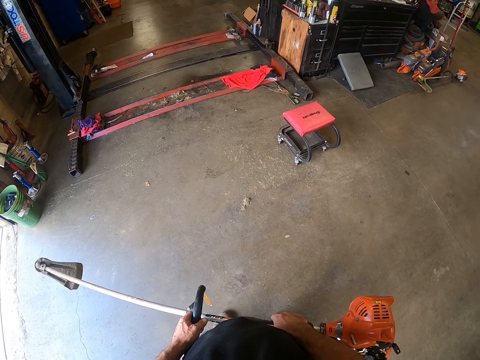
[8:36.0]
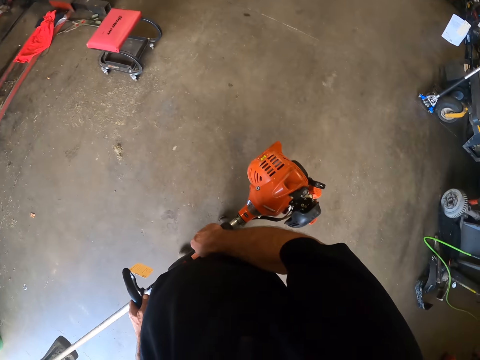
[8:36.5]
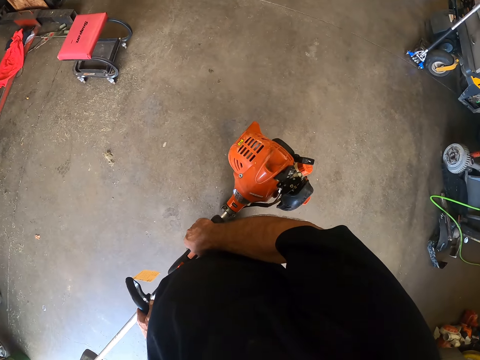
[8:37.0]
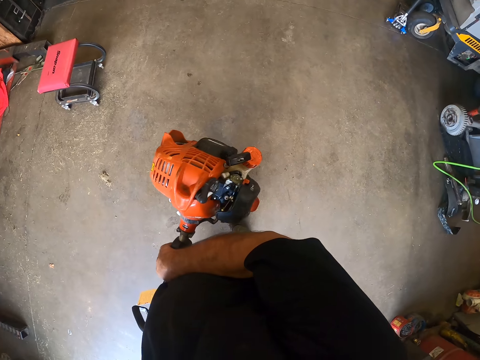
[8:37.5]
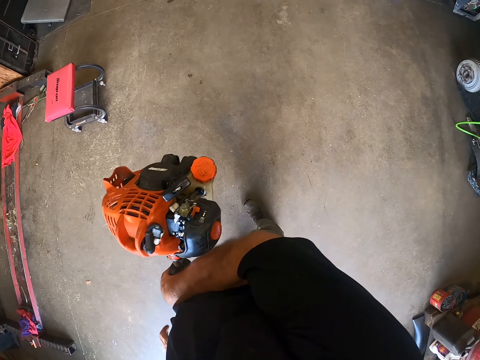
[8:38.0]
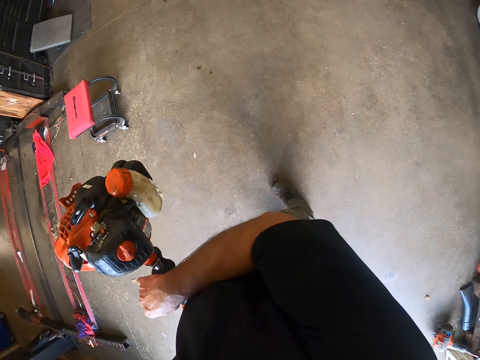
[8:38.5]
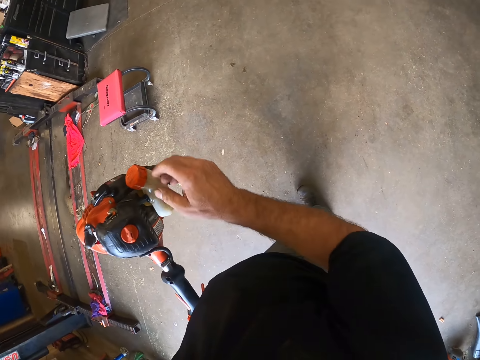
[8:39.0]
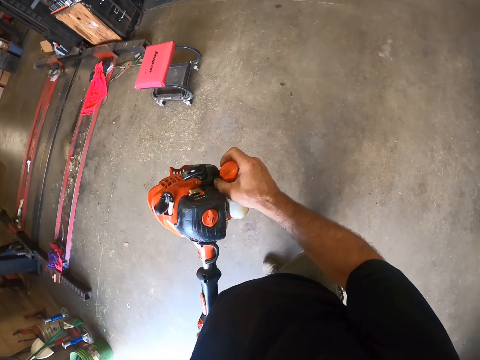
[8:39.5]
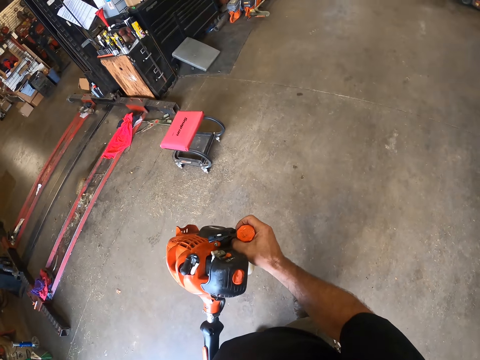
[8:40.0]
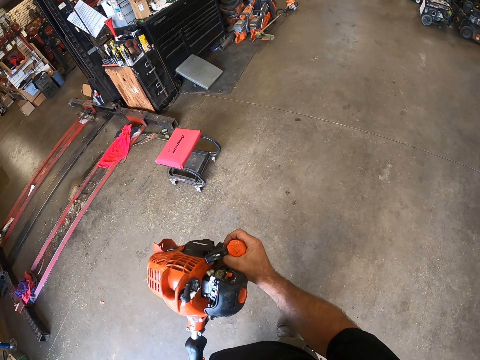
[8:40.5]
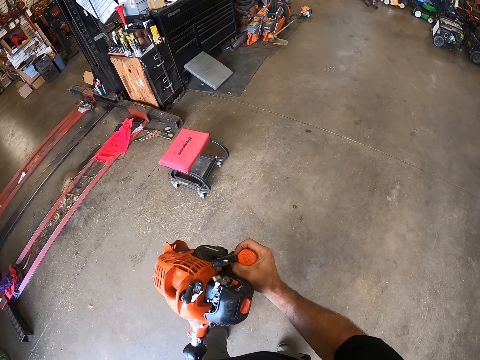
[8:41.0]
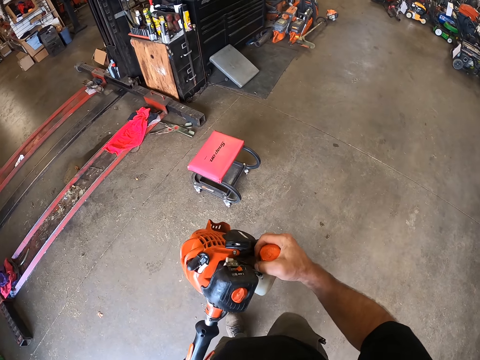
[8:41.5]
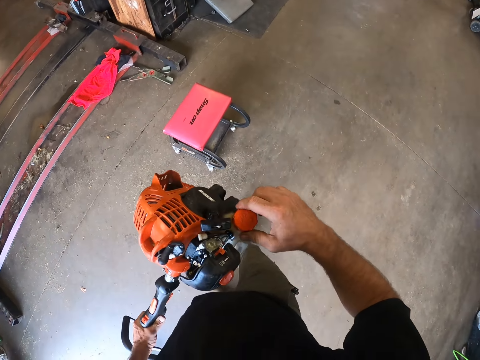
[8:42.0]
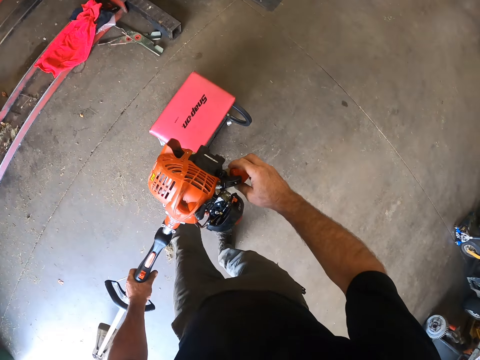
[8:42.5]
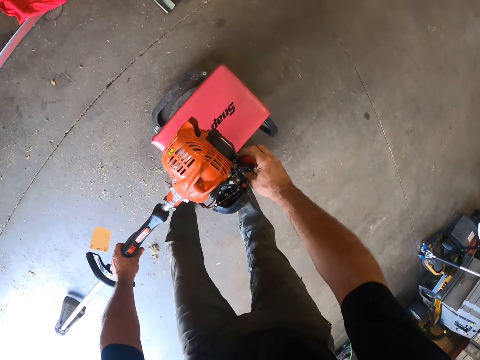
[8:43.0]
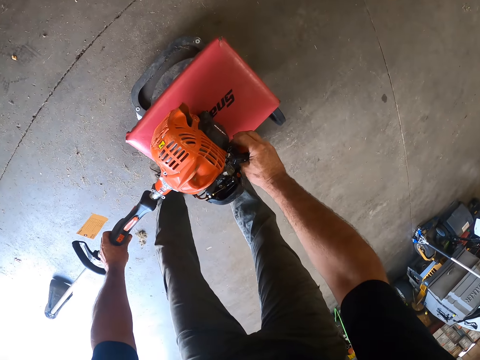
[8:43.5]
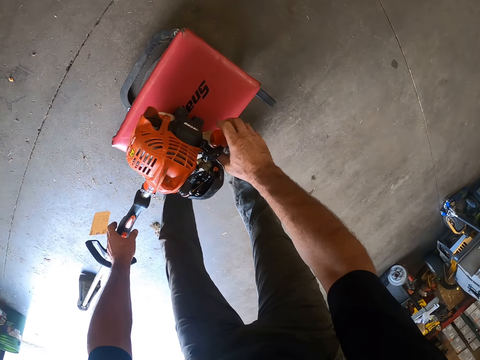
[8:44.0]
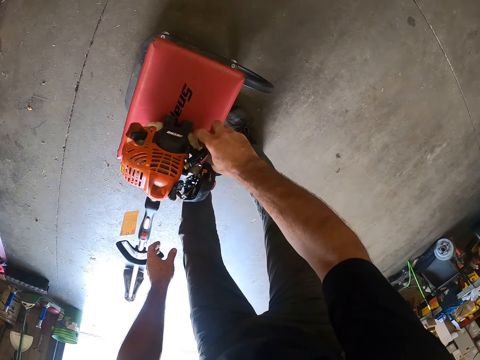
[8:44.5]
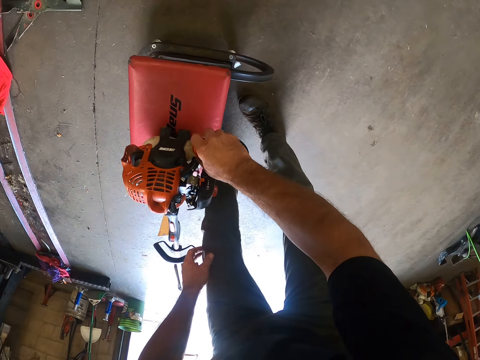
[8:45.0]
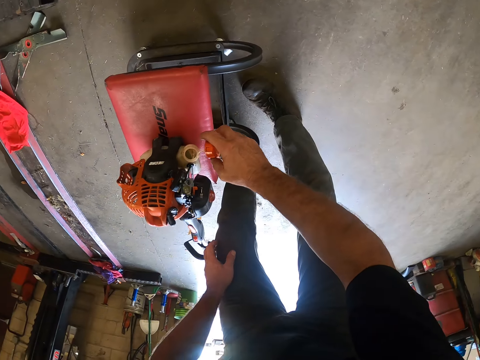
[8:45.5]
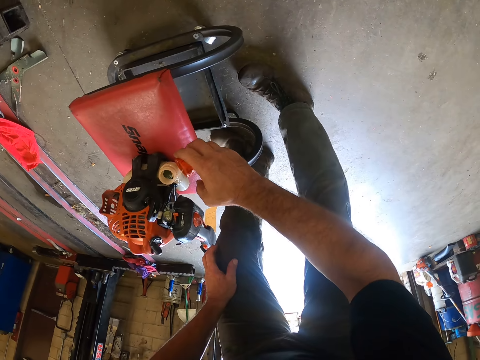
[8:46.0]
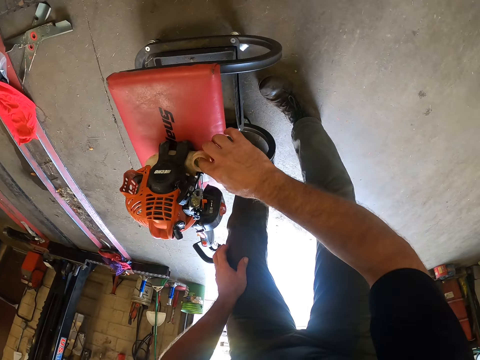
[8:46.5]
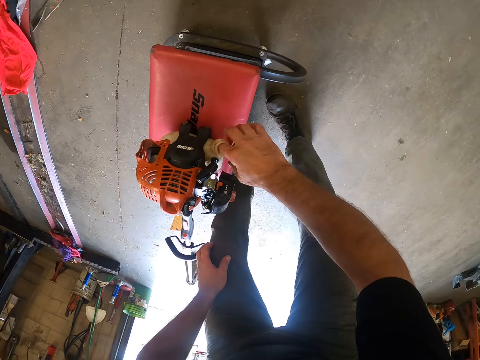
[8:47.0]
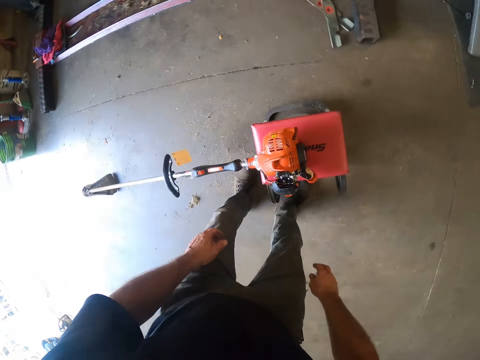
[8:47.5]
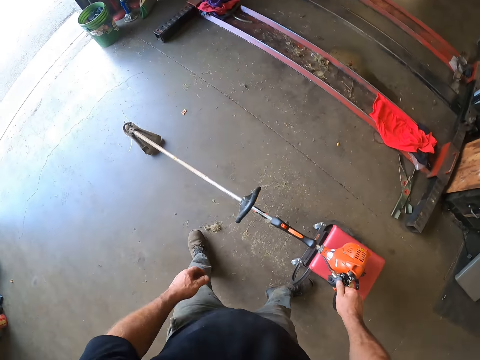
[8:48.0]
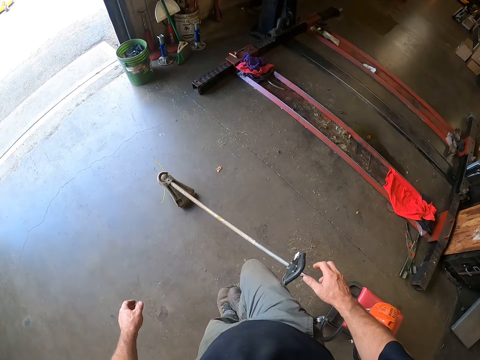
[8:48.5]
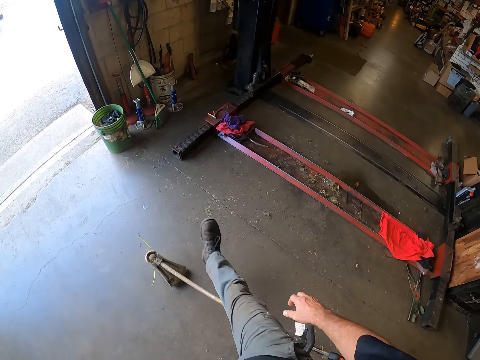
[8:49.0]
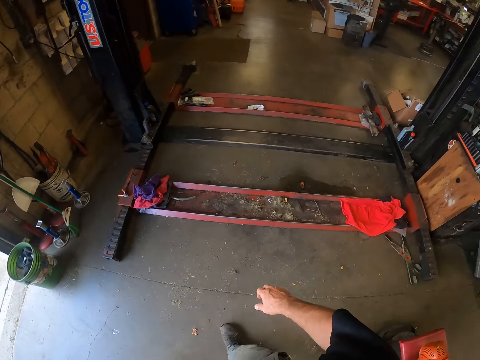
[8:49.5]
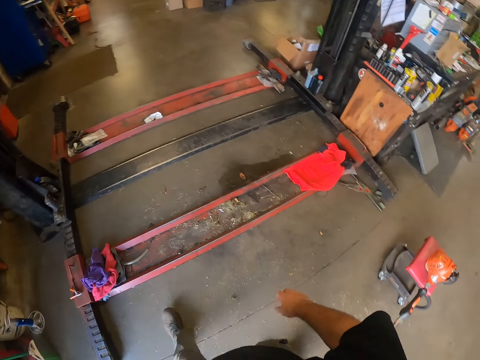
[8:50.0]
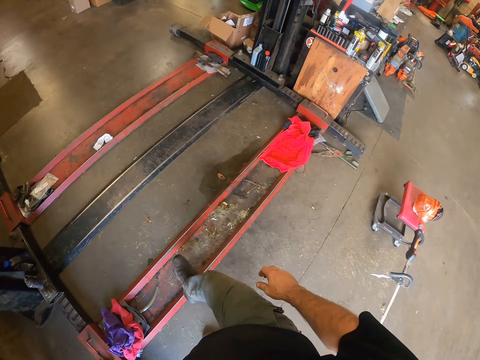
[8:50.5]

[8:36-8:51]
The camera wearer stares at the brush cutter. He turns off the grass trimmer with his right hand. He takes off the fuel cap of the fuel tank of the grass trimmer with his right hand. He holds the brush cutter fuel lid. He places the grass trimmer on a stool with his left hand. He opens the brush cutter fuel tank. He inserts the finger of his right hand into the fuel tank of the grass trimmer. He inspects the fuel tank. He walks around the workshop.

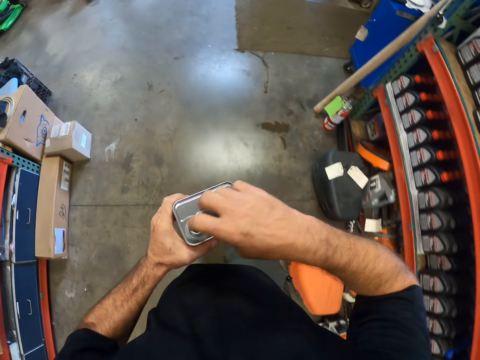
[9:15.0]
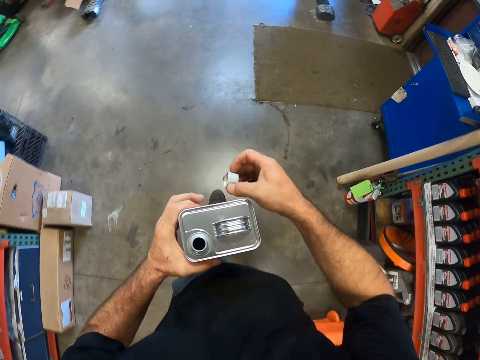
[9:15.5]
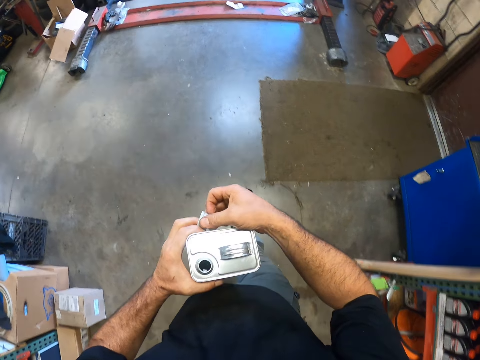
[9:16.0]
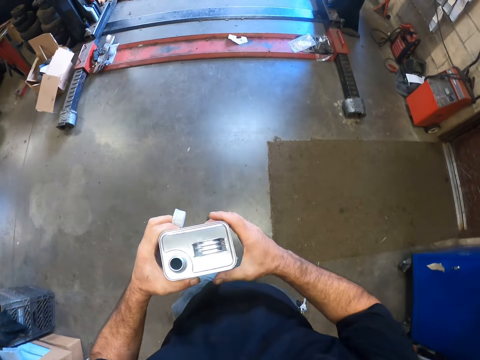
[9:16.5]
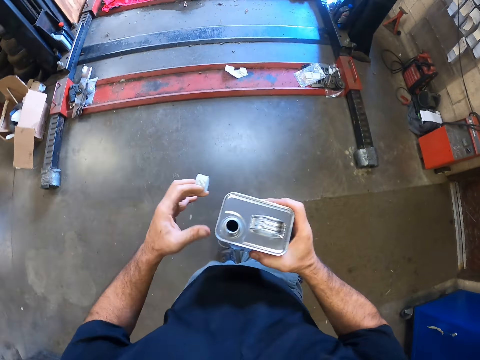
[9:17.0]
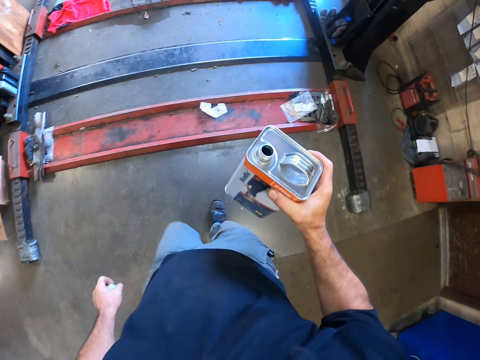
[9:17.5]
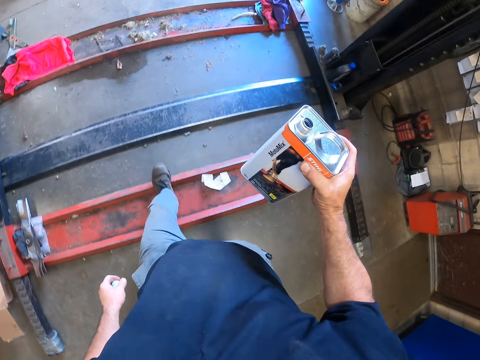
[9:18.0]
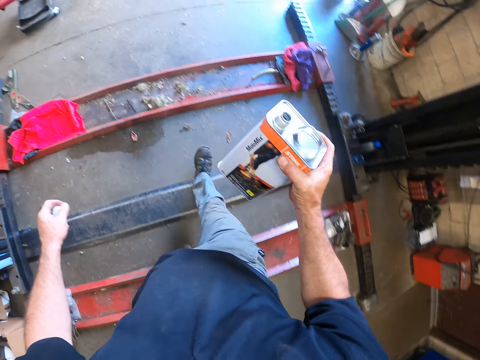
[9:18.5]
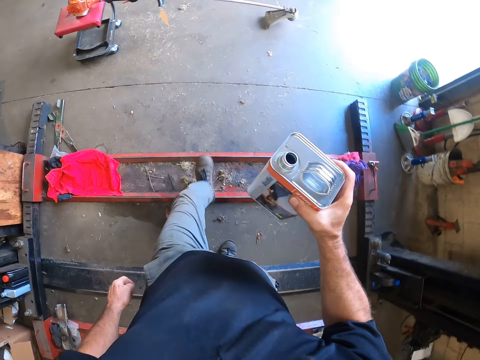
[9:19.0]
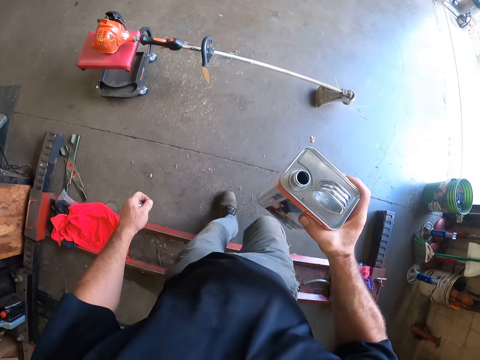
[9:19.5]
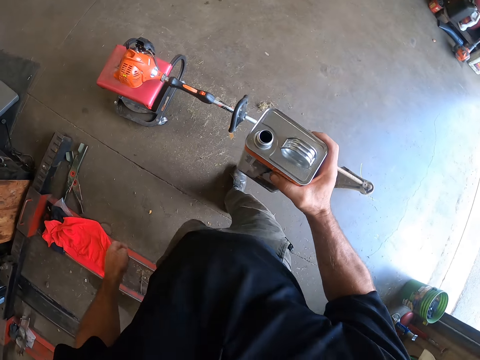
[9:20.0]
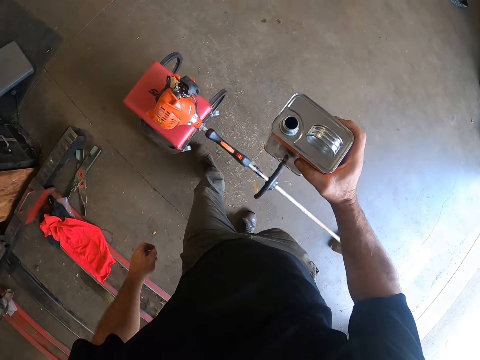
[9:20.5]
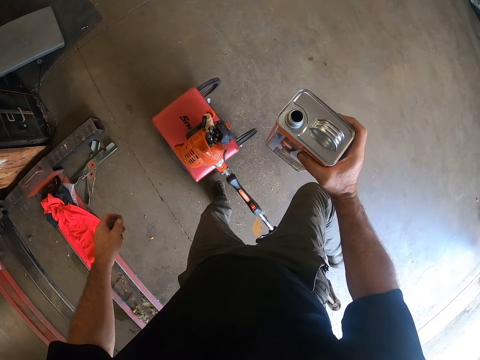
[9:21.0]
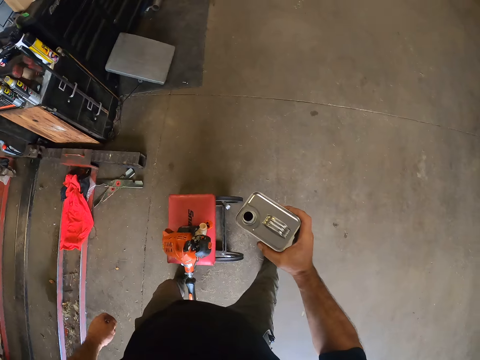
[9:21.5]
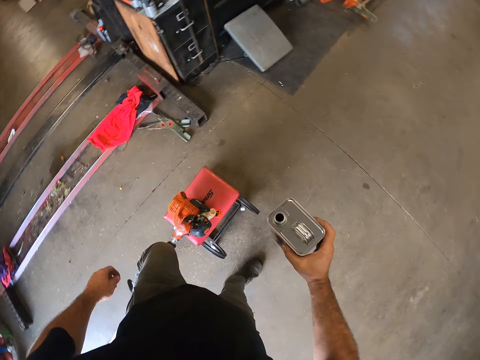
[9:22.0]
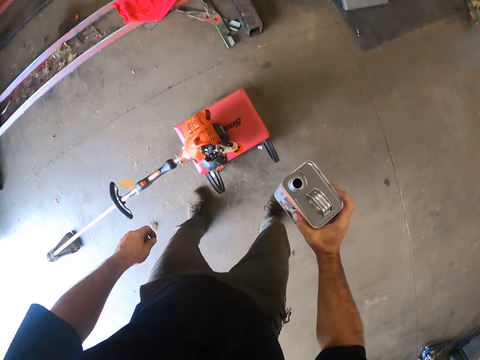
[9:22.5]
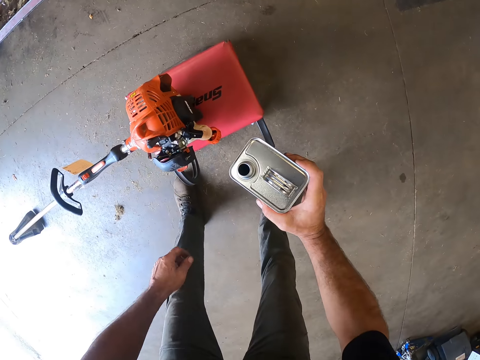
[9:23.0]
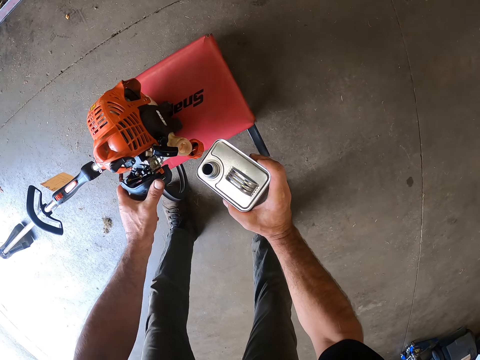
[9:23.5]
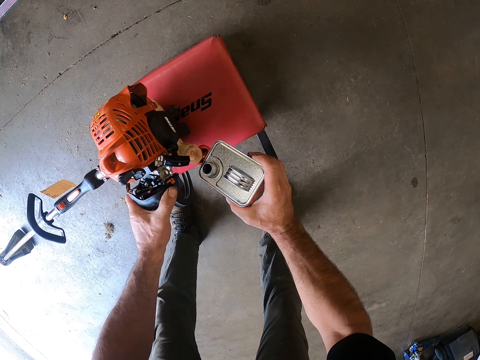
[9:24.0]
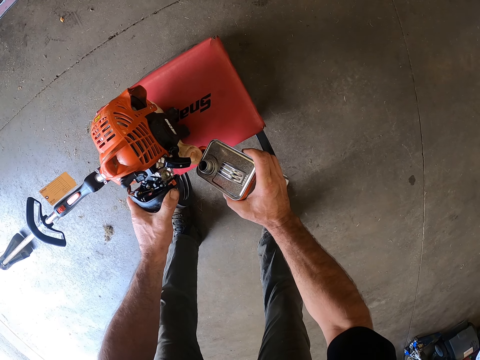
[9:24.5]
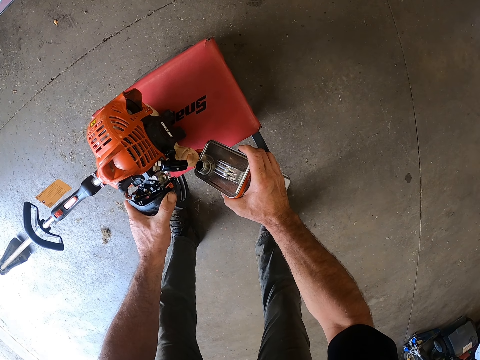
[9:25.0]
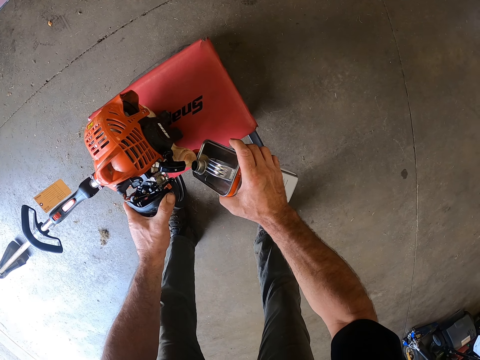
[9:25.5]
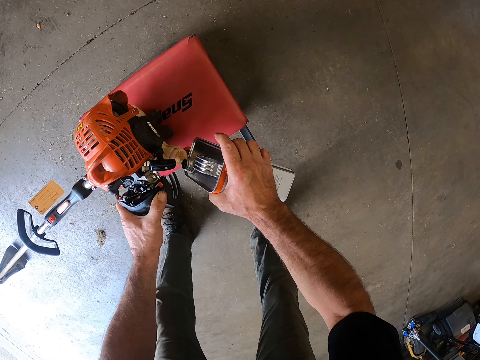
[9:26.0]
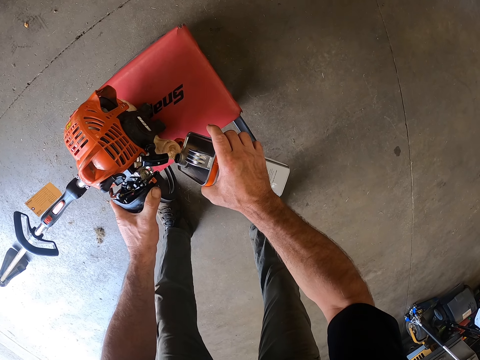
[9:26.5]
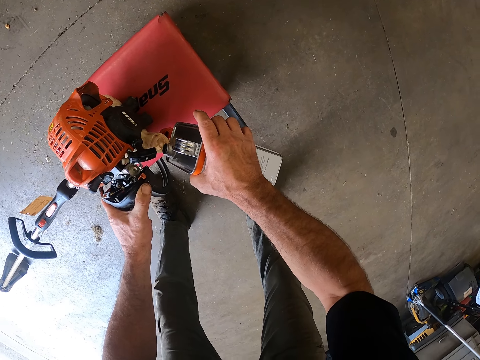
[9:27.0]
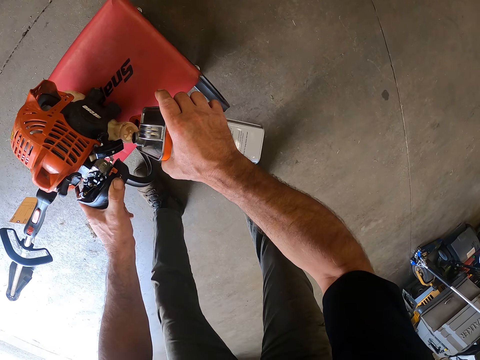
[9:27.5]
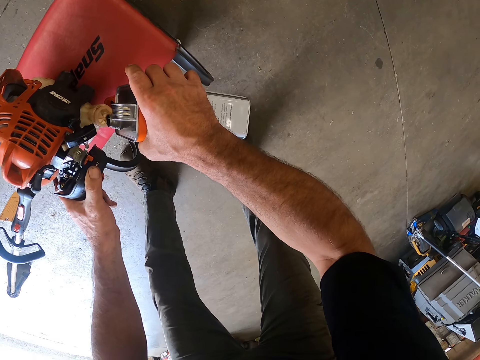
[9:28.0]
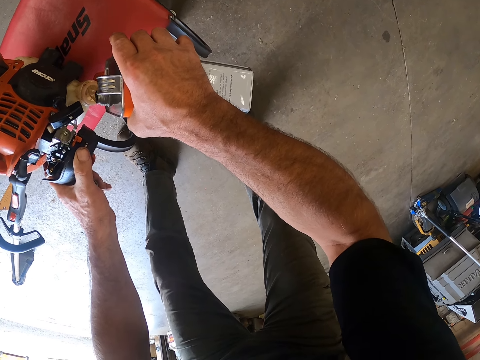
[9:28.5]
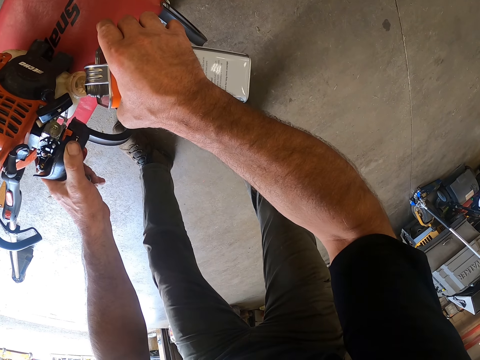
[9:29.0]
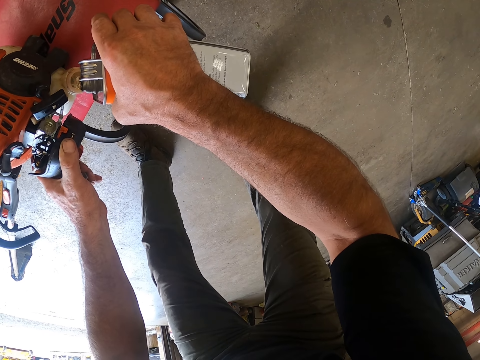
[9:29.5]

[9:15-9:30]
The camera wearer walks into a grass cutting machine. He passes the fuel cap of the steel jerry can to his left hand. He holds the steel jerry can in his right hand. He touches a grass trimmer on a stool with his left hand. He pours fuel into the fuel tank of the grass trimmer with the steel jerry can in his right hand.
